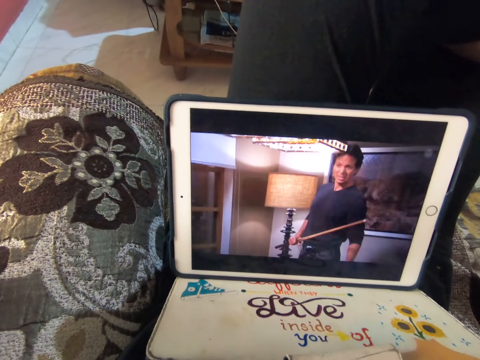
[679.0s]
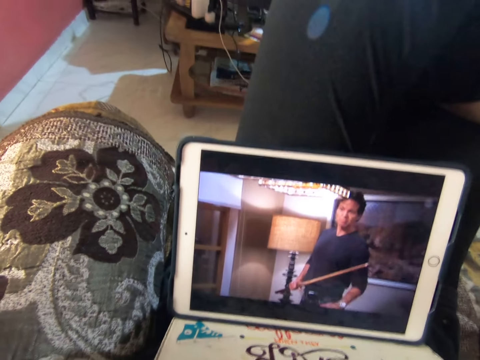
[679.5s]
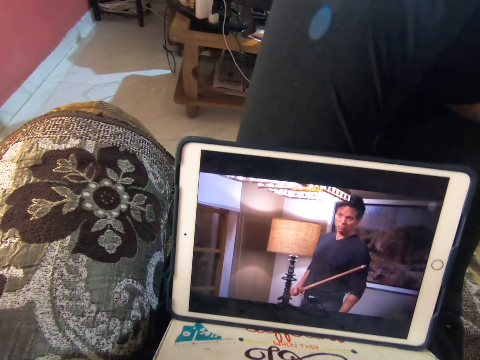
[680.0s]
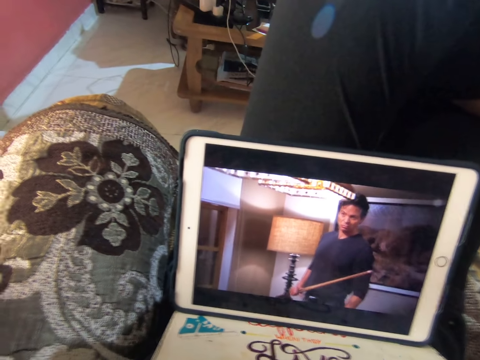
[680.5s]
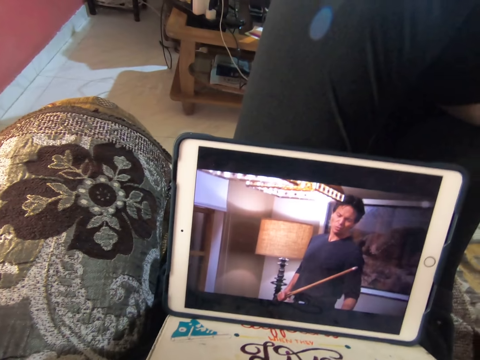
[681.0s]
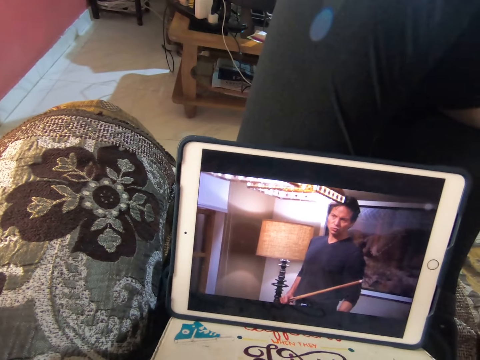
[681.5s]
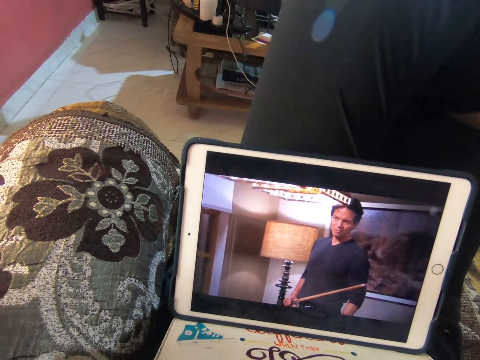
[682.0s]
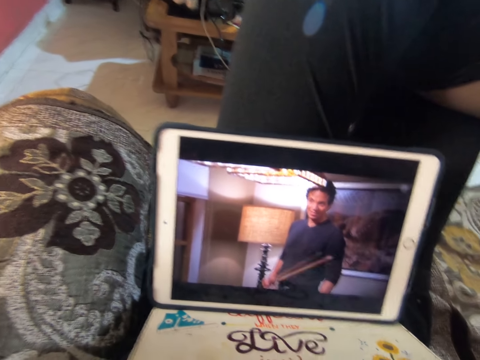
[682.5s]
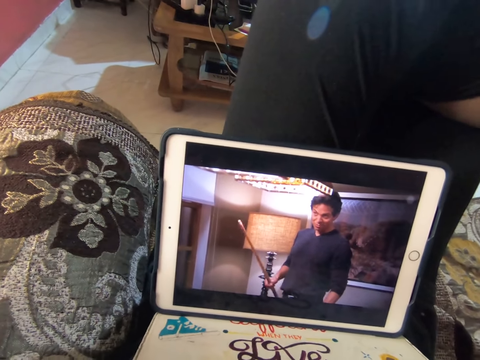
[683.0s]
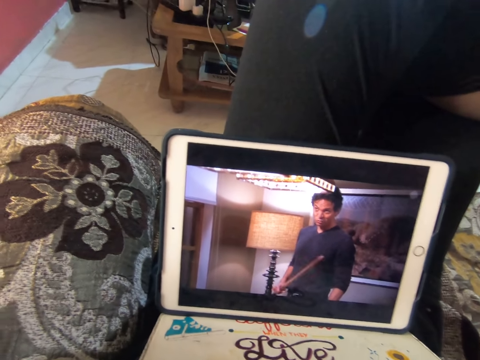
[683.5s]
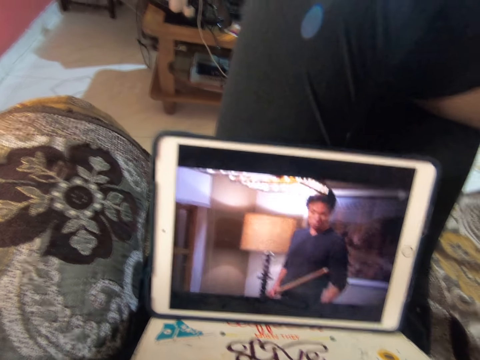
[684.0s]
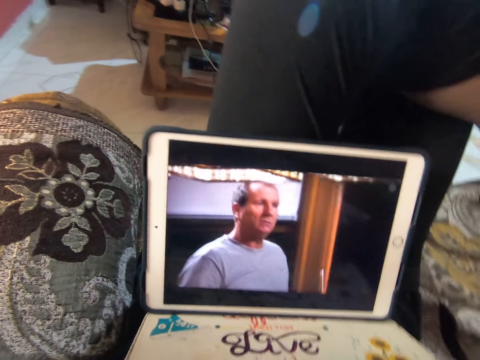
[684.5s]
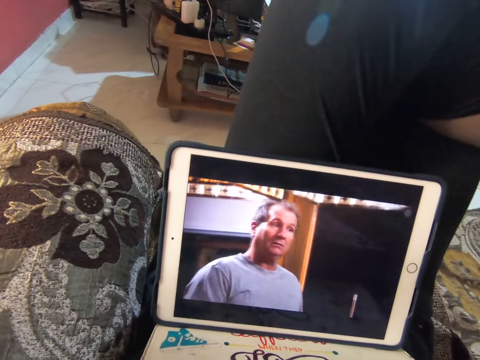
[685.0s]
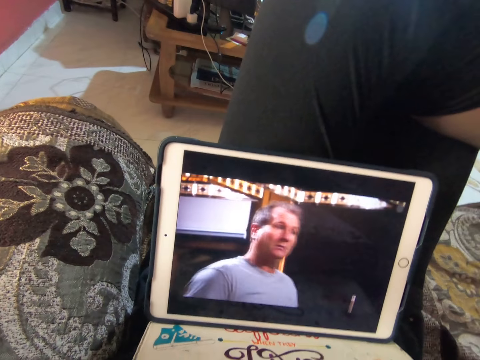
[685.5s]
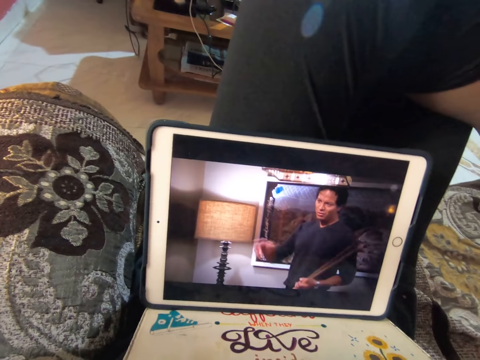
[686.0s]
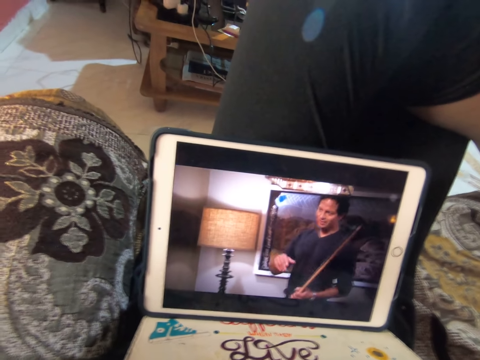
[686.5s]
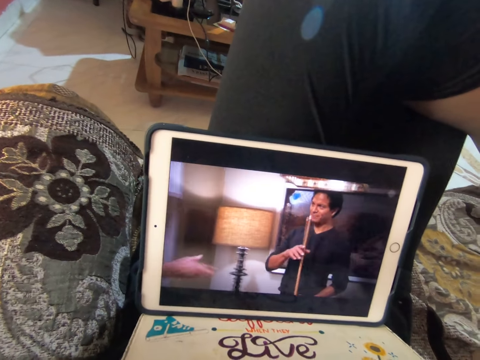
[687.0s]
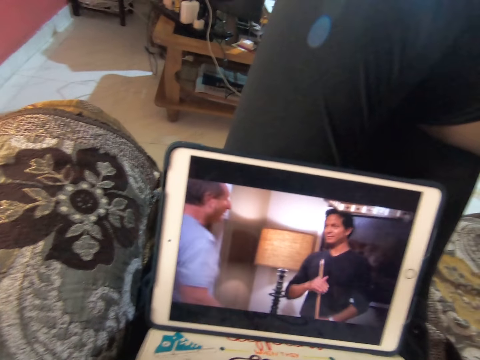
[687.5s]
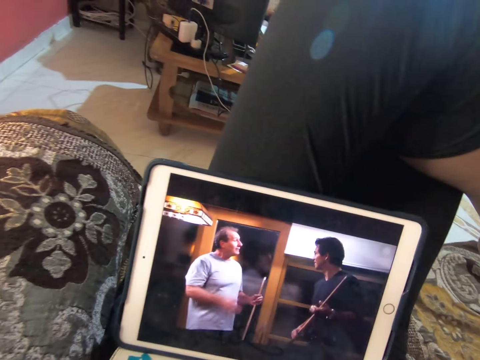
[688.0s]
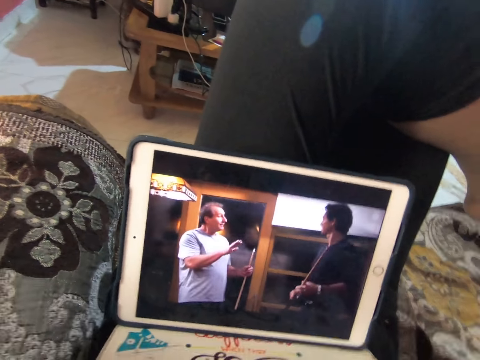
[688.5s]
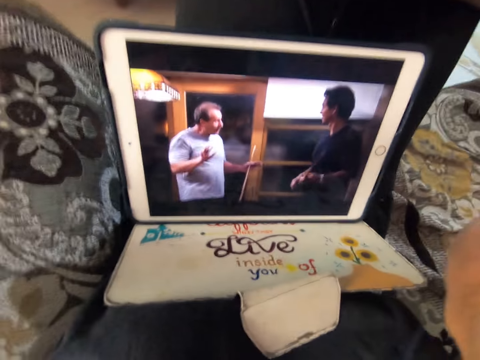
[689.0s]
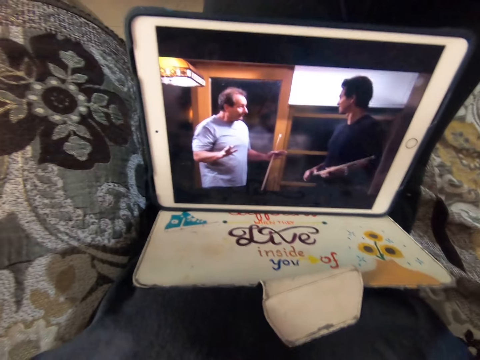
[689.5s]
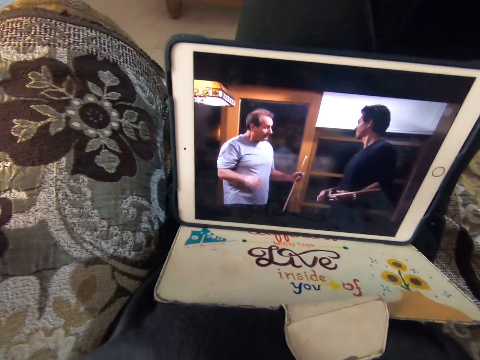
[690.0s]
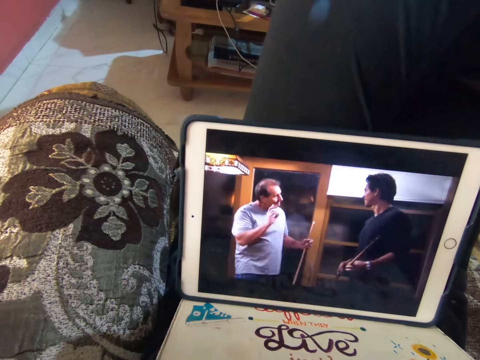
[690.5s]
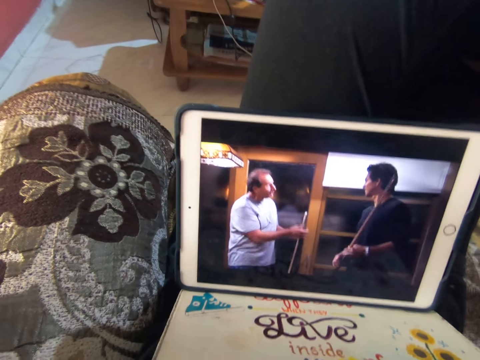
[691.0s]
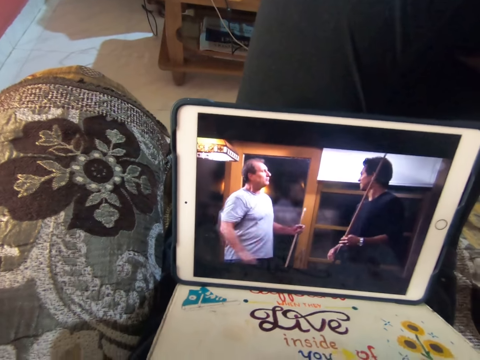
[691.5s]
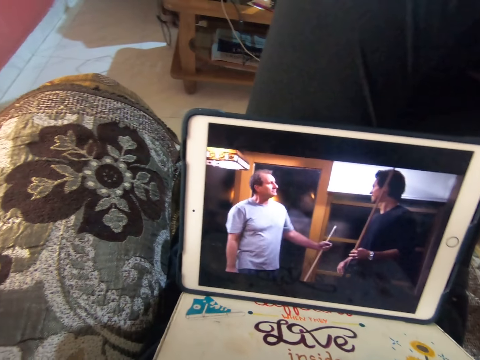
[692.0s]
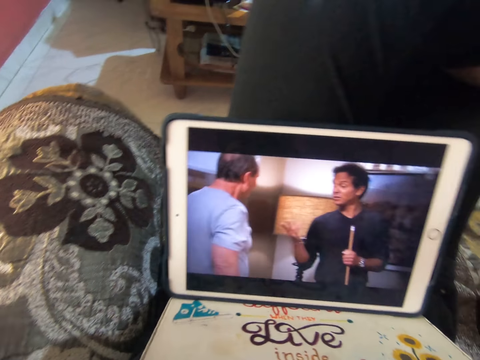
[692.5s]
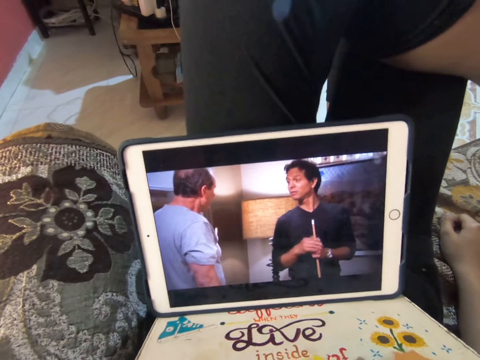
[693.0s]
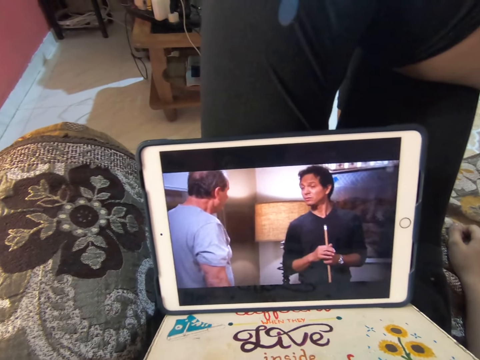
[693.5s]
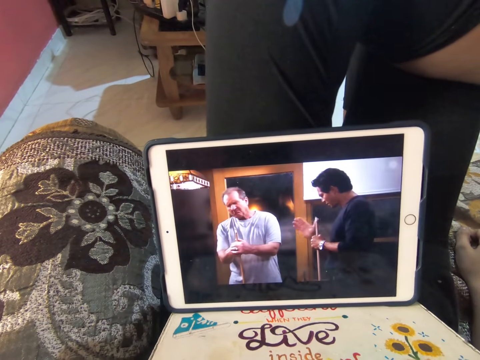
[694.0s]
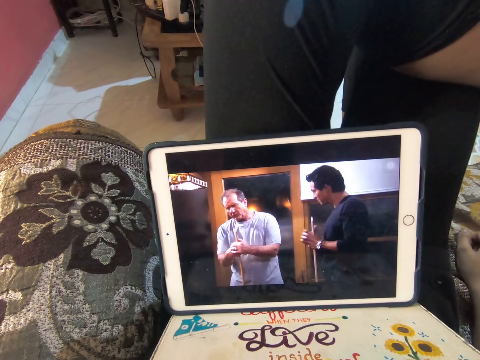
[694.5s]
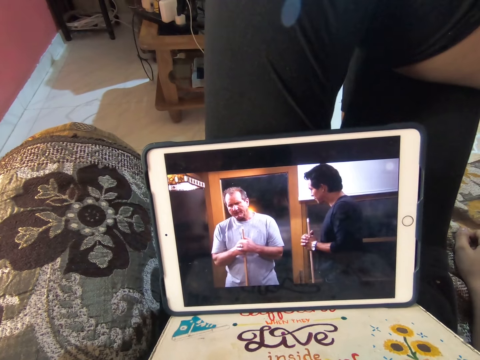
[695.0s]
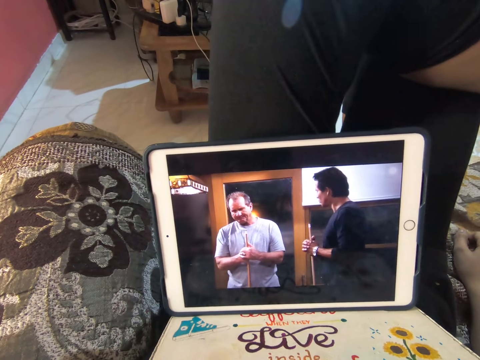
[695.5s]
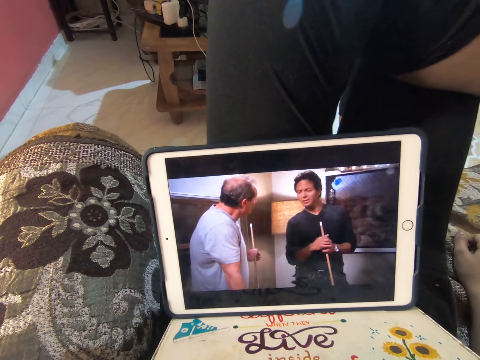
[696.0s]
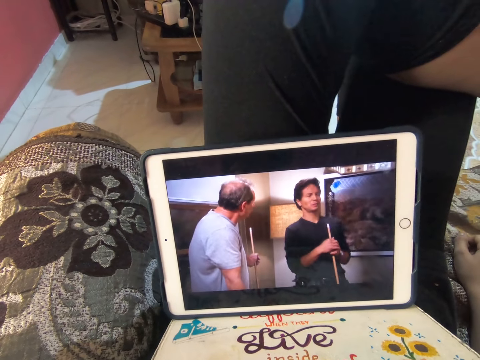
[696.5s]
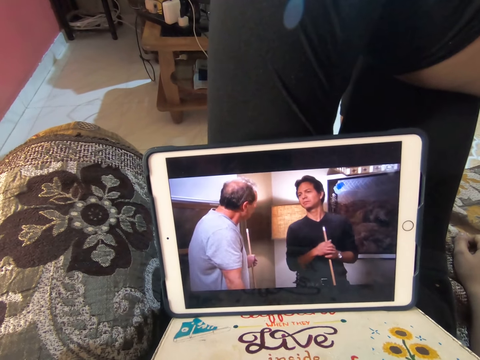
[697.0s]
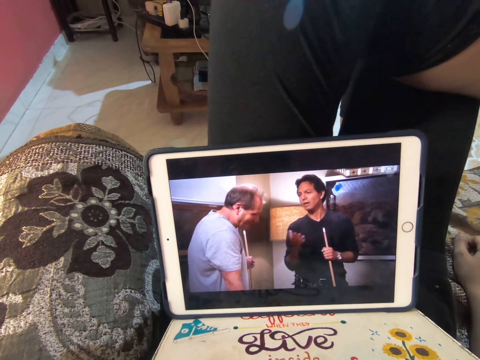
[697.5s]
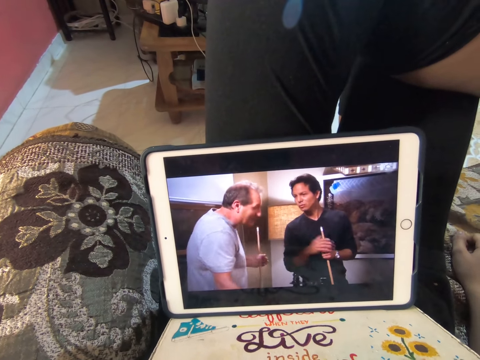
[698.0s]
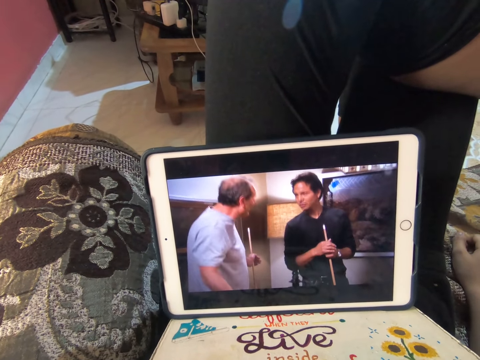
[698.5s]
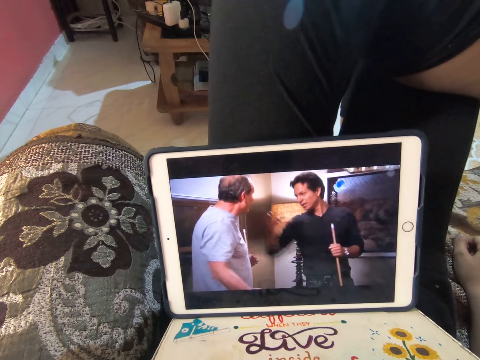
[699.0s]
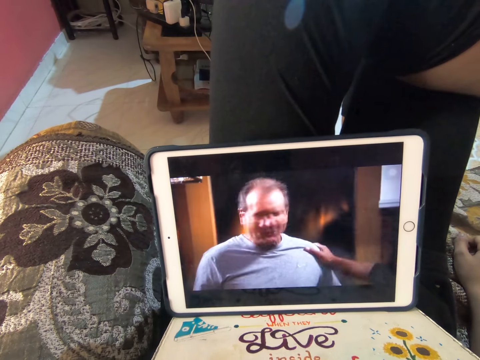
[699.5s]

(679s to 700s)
The camera wearer shakes the camera. They look at the iPad. They watch a movie on the tablet.

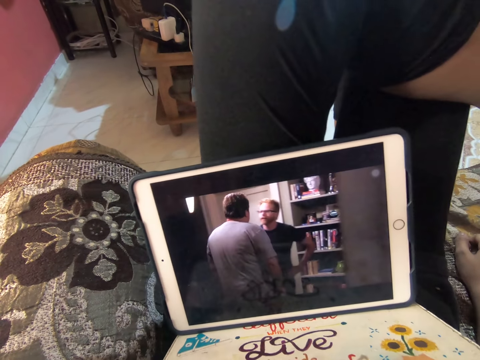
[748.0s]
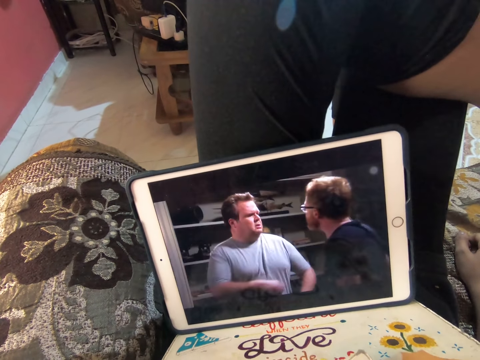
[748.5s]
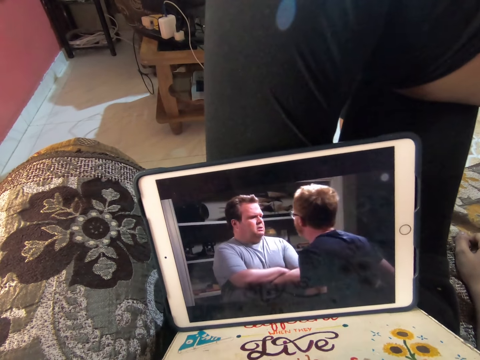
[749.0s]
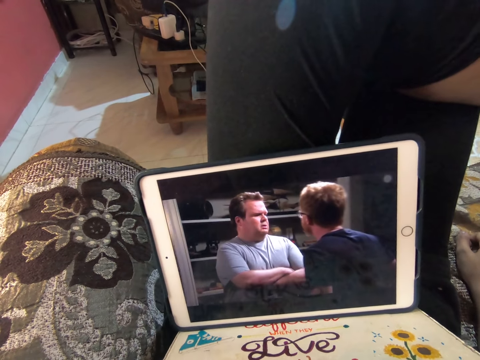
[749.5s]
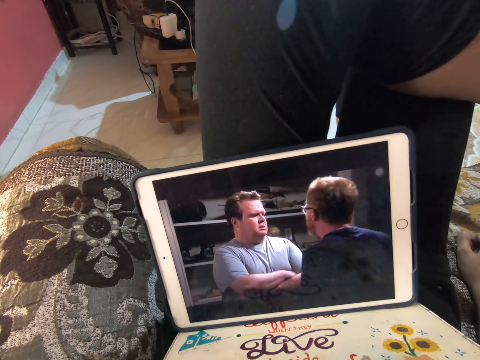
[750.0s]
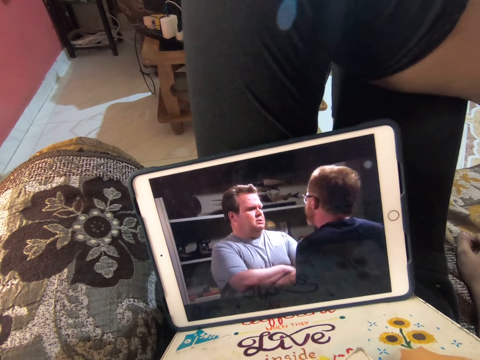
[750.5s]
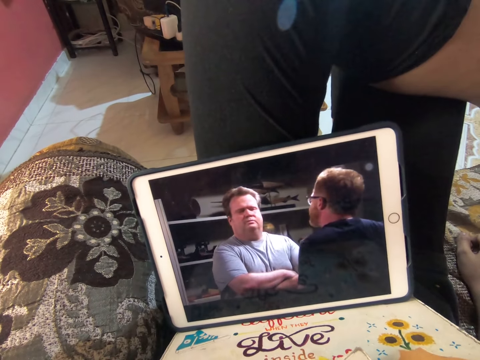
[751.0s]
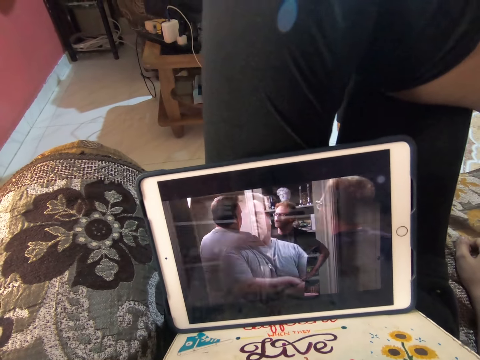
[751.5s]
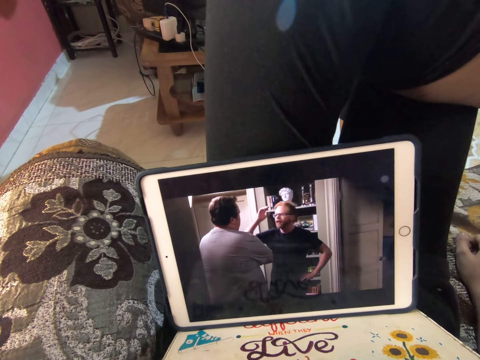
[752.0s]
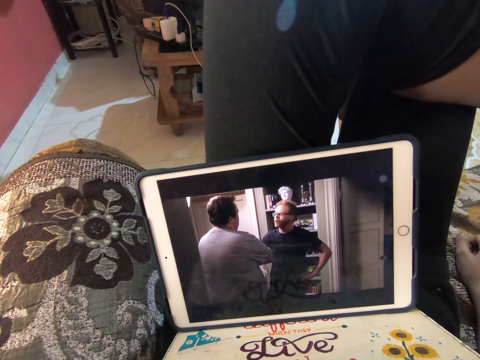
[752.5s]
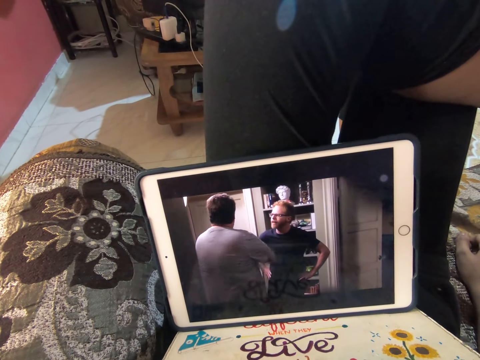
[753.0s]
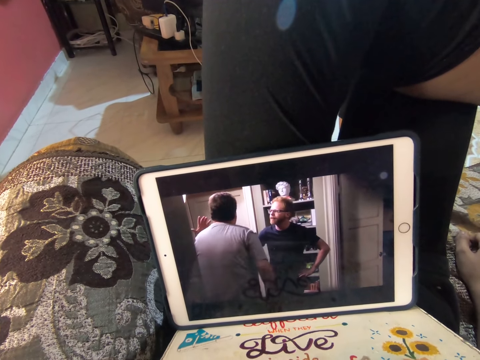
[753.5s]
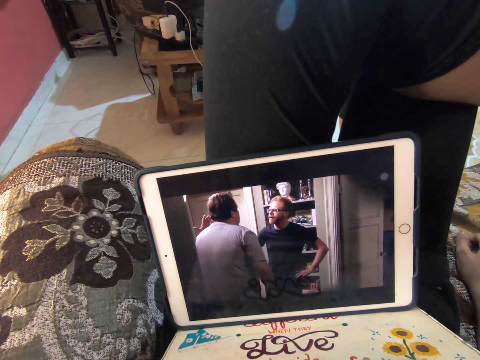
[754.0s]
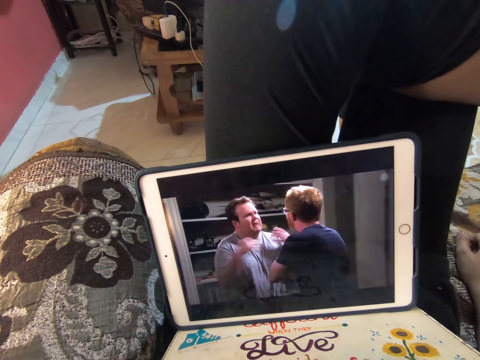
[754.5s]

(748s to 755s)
The camera wearer moves the legs. They look at the iPad.
